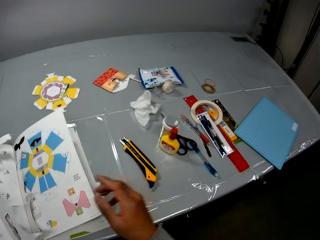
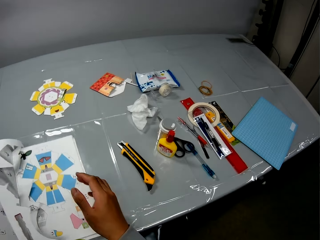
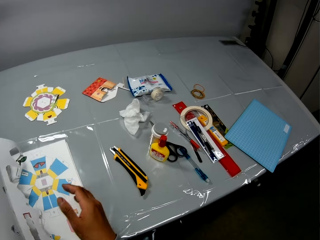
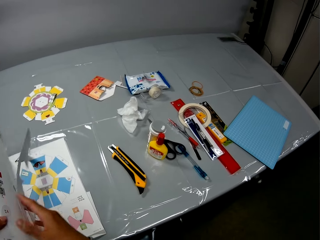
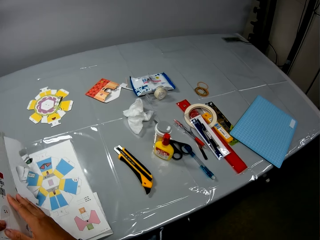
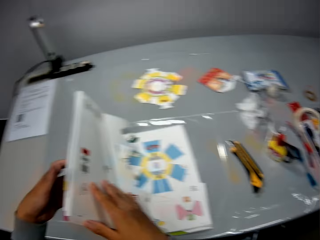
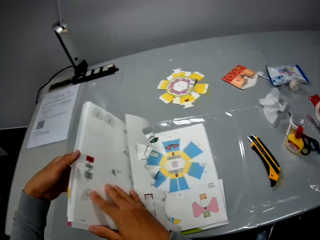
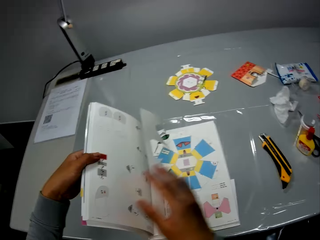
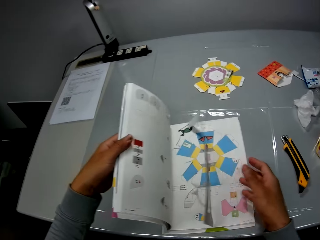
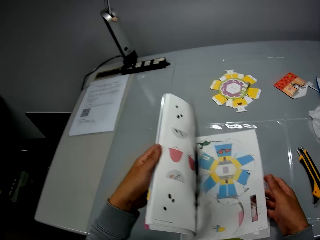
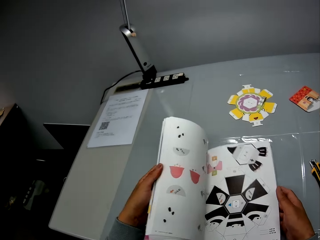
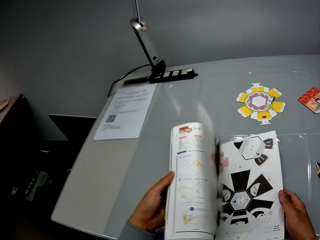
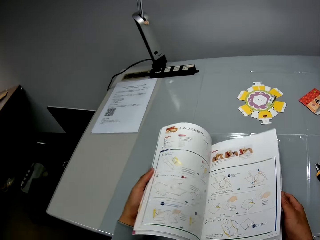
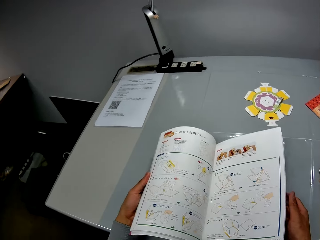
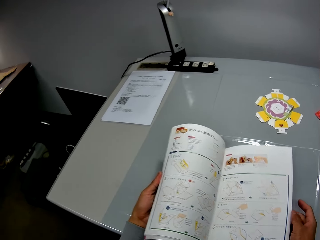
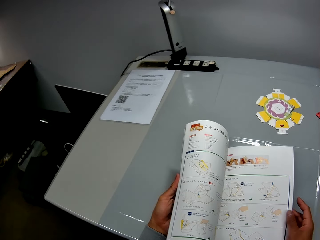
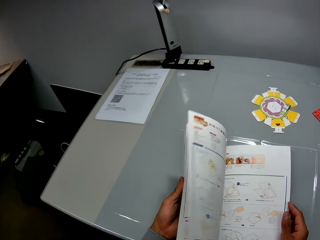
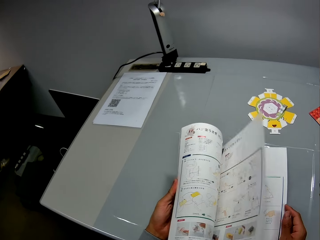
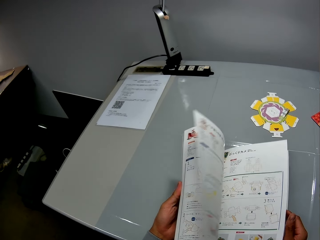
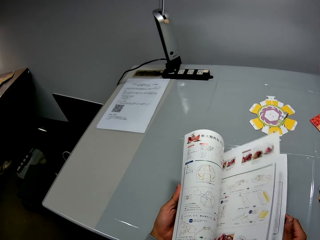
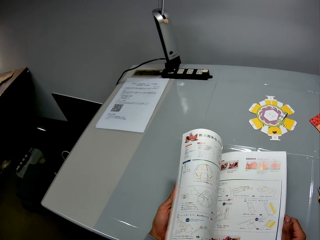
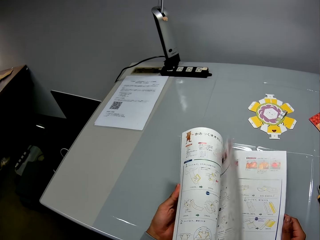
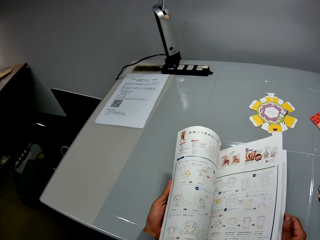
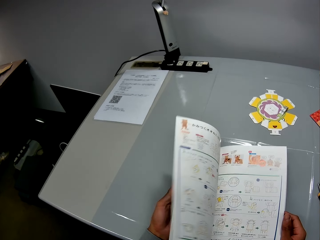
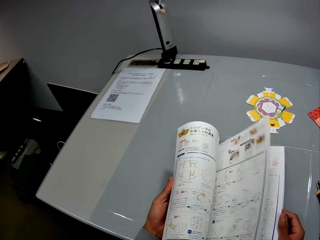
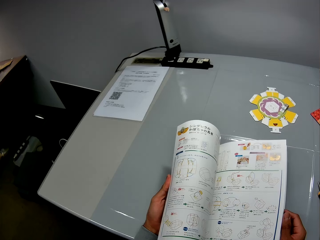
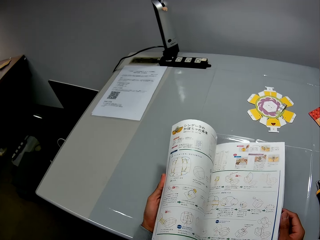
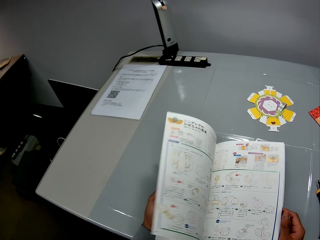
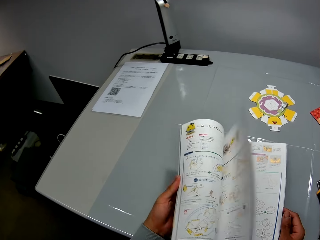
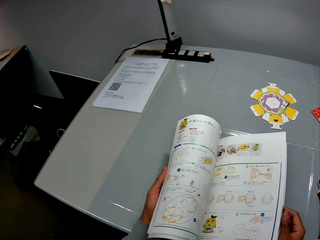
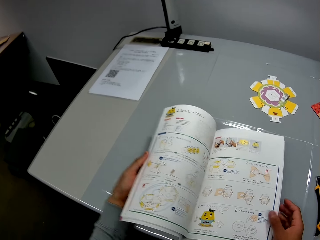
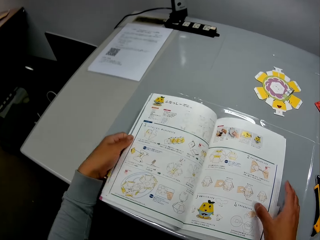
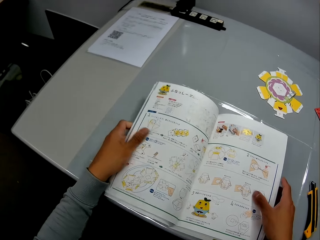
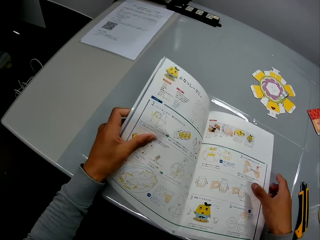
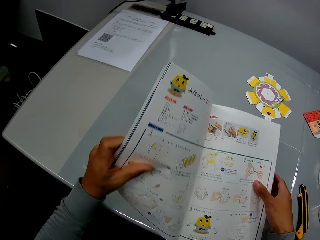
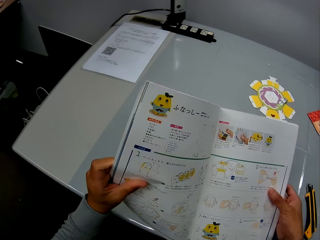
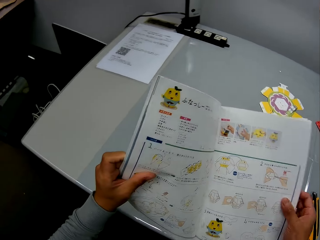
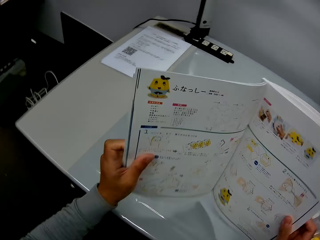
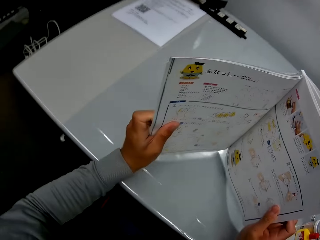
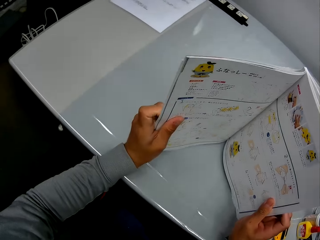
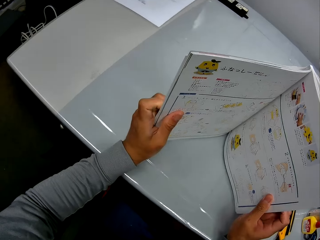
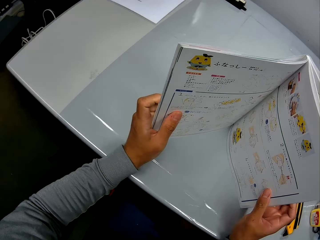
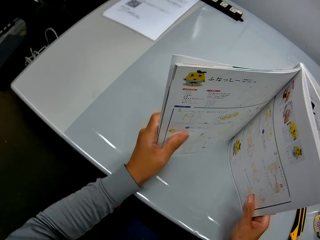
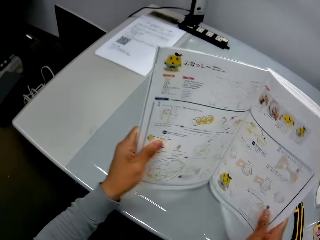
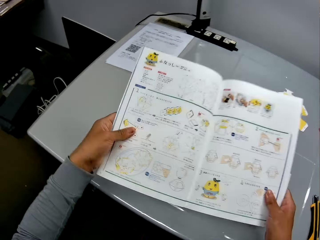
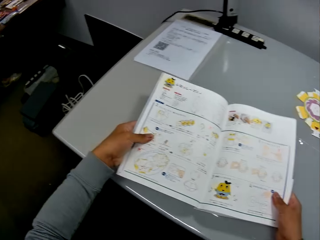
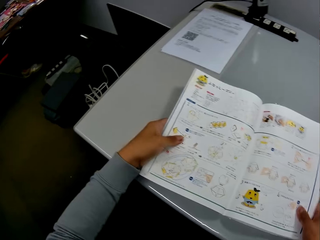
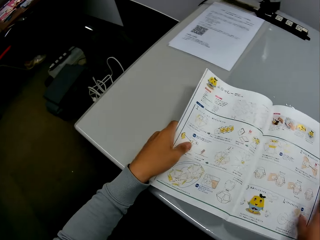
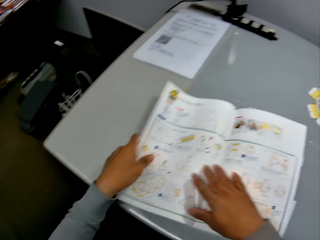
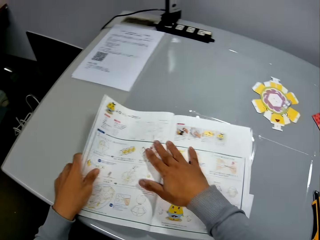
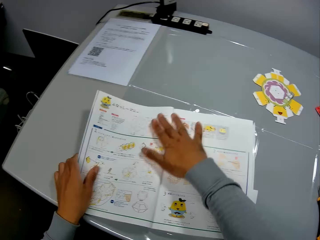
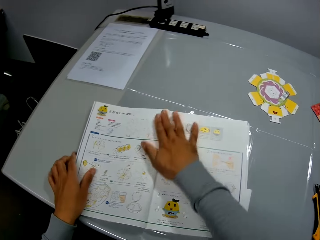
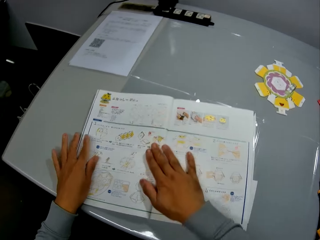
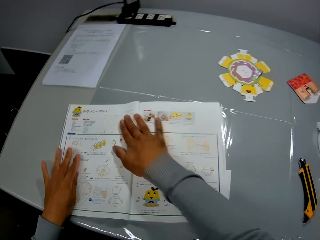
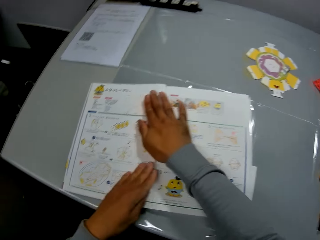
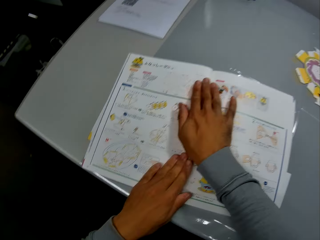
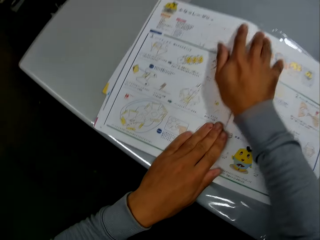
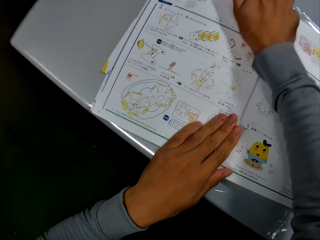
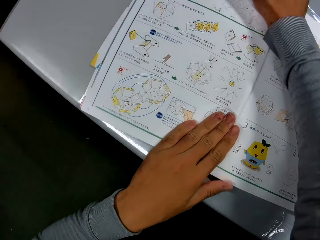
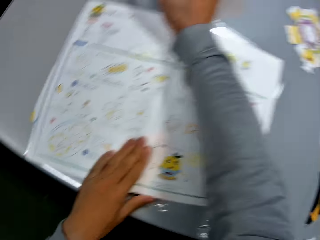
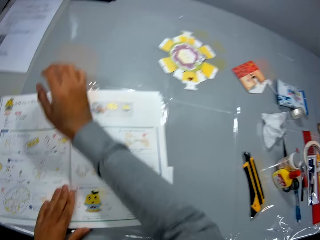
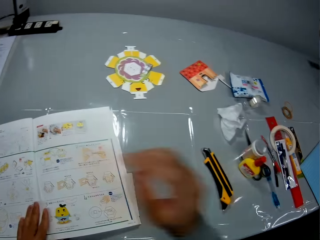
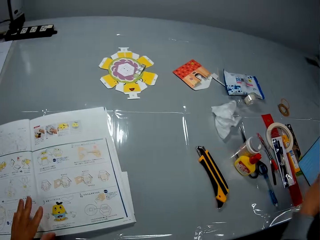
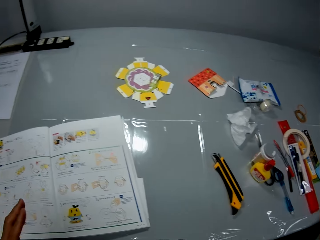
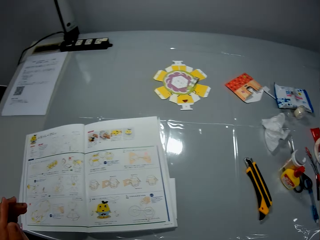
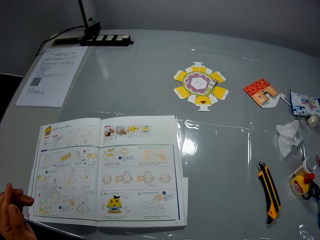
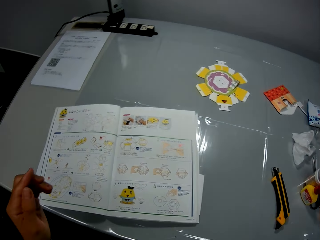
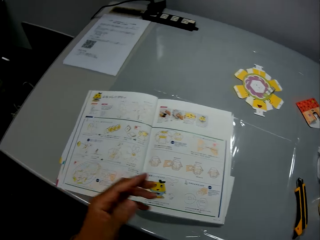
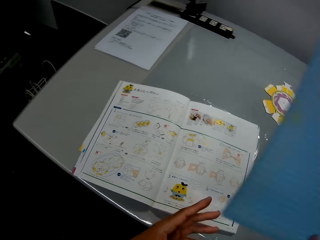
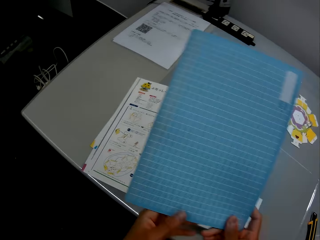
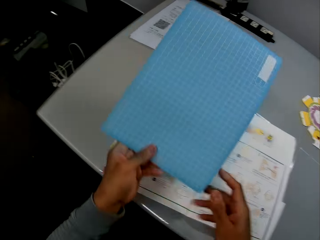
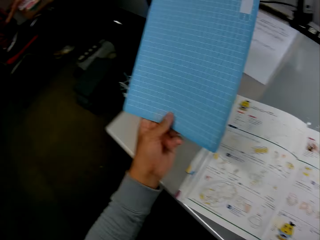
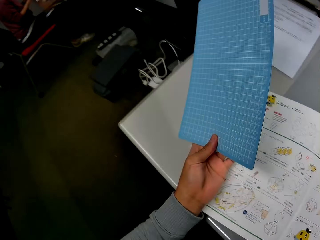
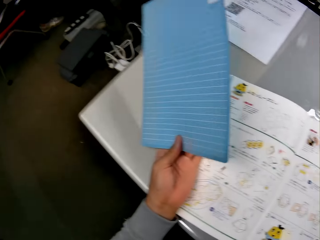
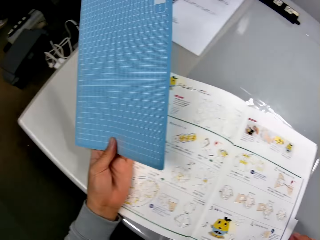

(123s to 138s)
The camera wearer flips through the paper craft. He stands the paper craft on the table. He lays the paper craft back on the table. He adjusts the paper craft with his right hand. He picks back the self-healing cutting mat on the table.

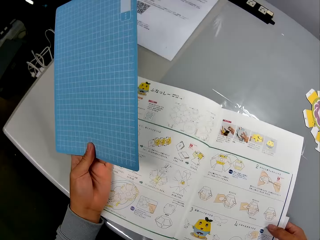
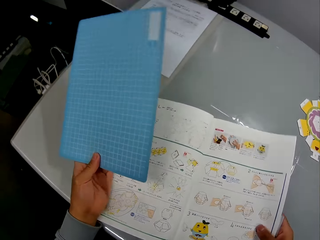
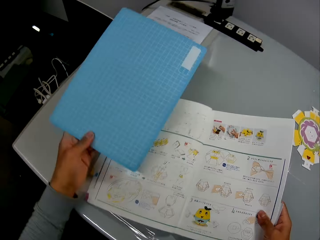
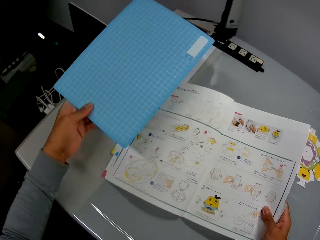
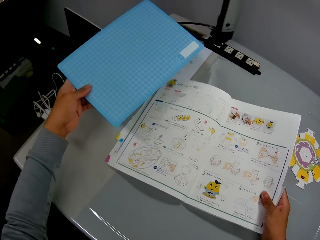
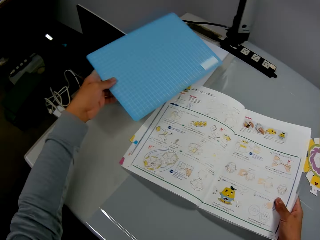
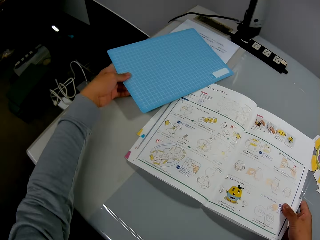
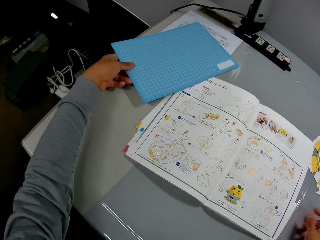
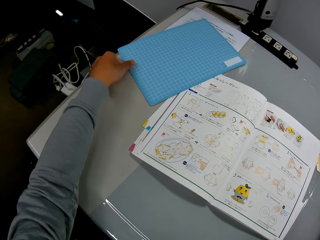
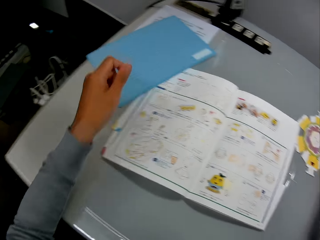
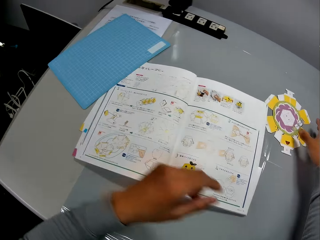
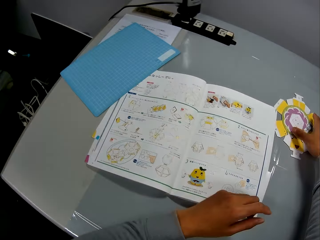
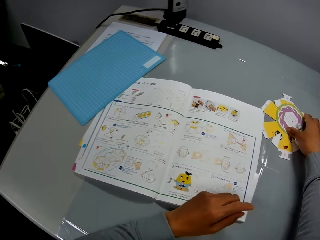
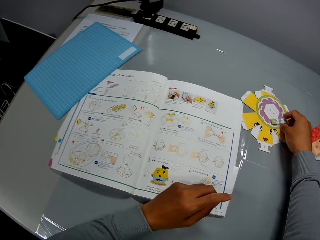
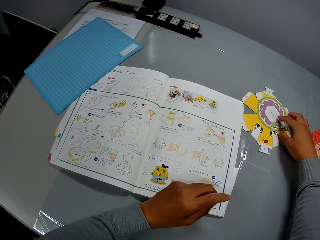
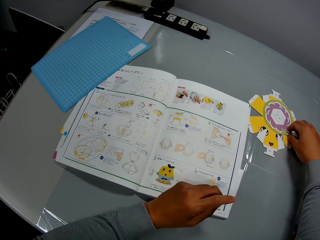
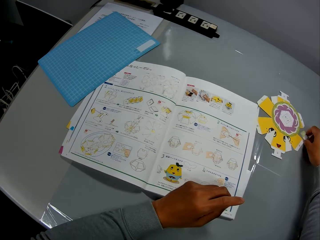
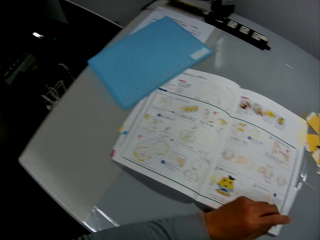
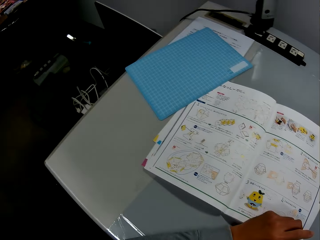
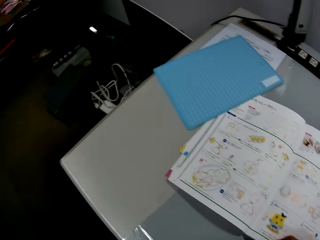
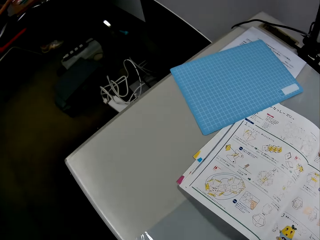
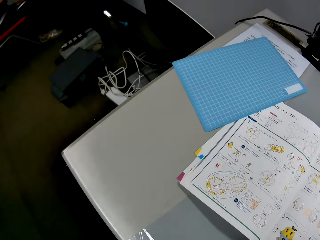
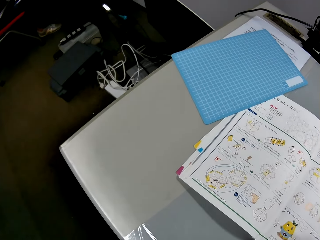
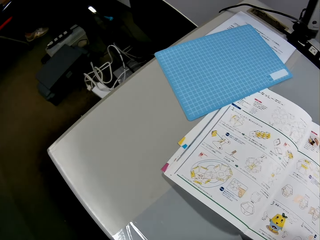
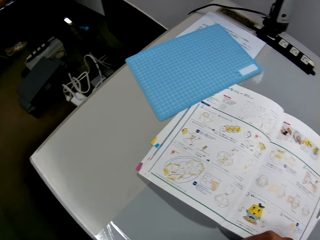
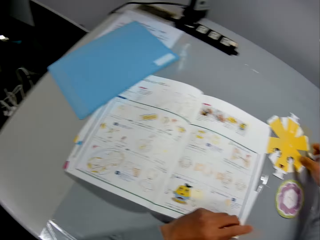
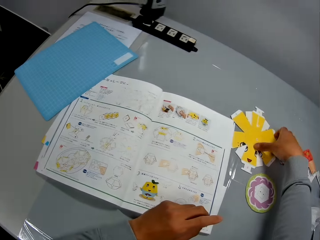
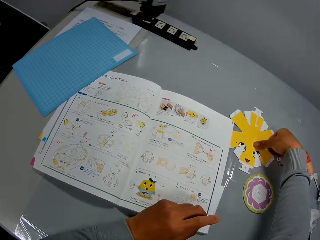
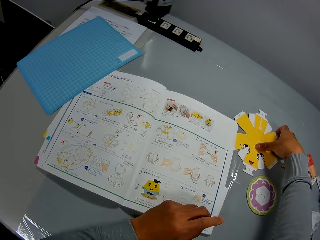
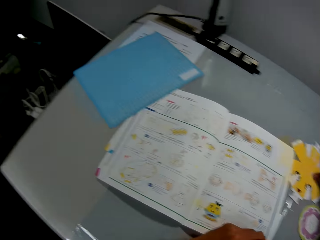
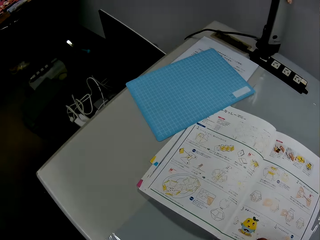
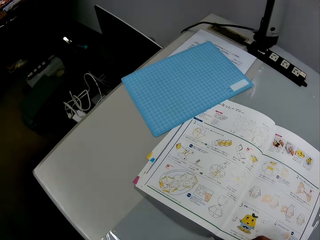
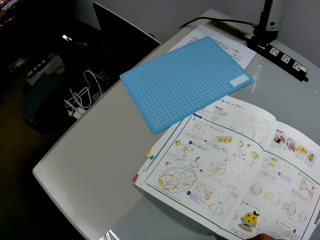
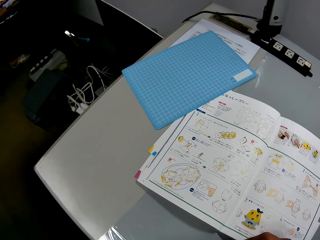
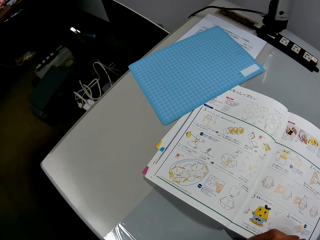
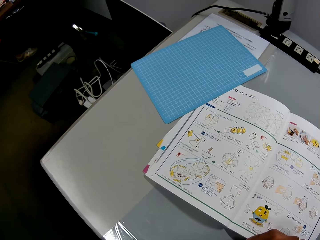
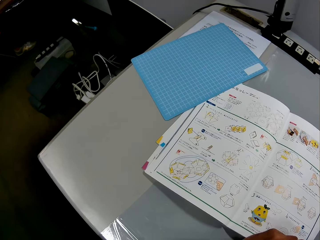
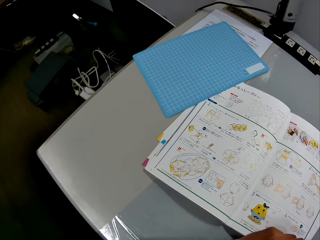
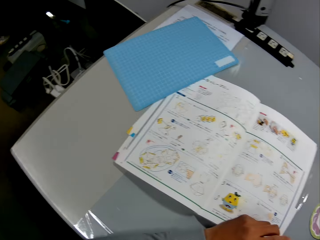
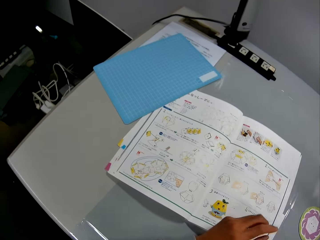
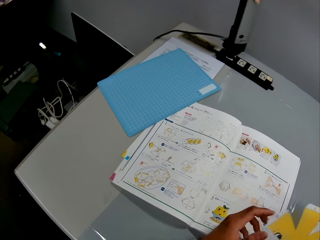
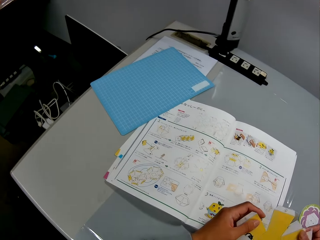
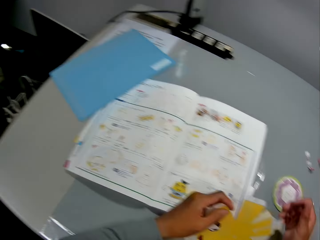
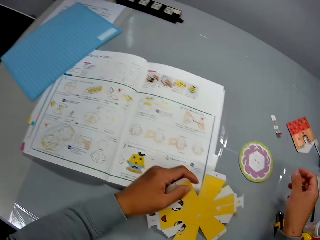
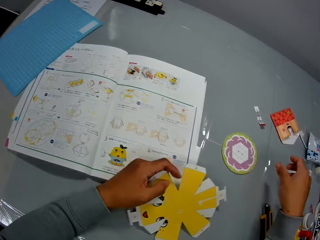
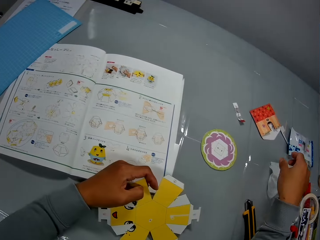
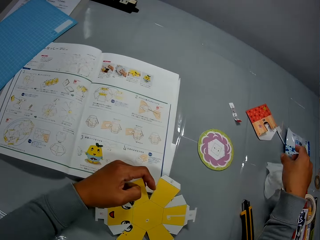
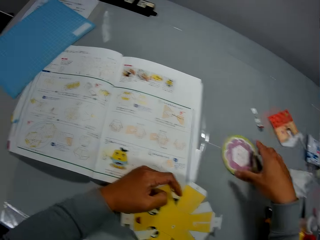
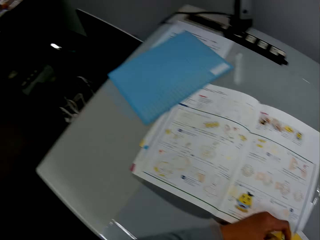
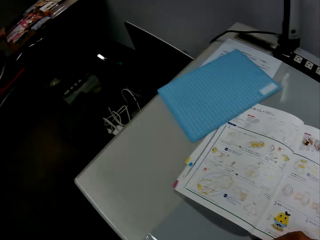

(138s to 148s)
The camera wearer adjusts the paper craft on the table. They drop back the self-healing cutting mat on the table beside the paper craft. They adjust the crafts on the table. They pick up another craft on the table. They pick up another craft material.
